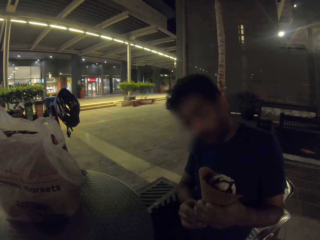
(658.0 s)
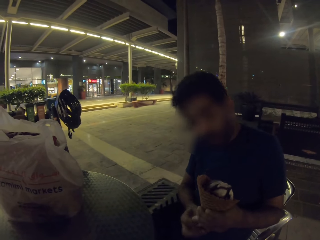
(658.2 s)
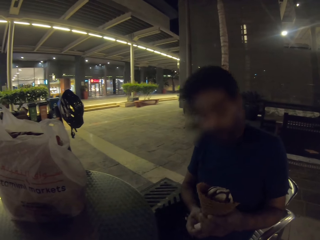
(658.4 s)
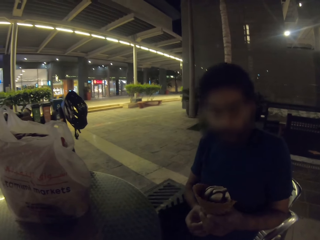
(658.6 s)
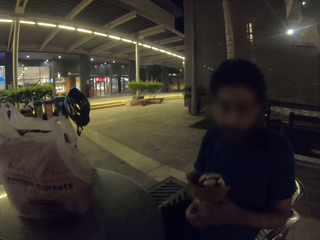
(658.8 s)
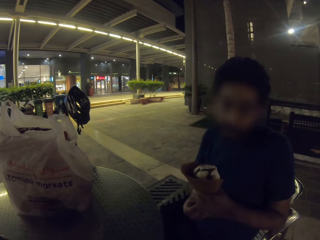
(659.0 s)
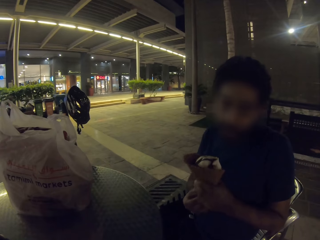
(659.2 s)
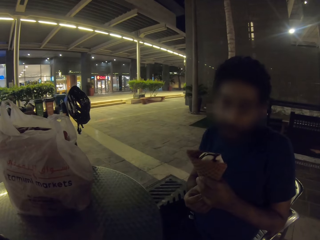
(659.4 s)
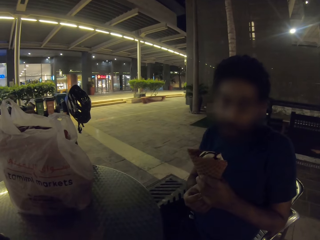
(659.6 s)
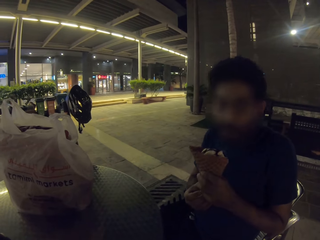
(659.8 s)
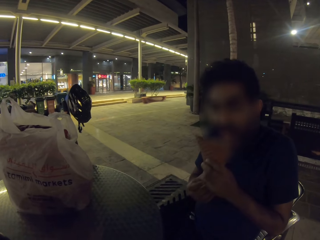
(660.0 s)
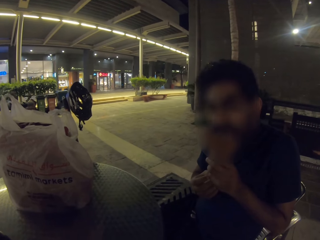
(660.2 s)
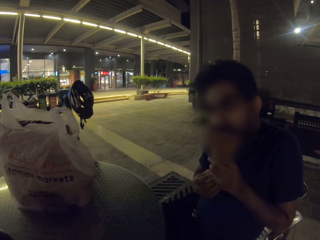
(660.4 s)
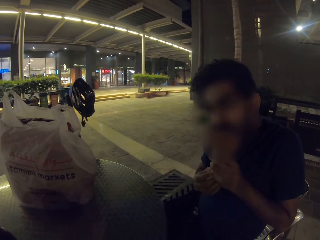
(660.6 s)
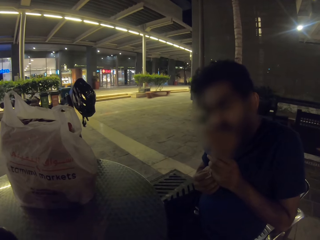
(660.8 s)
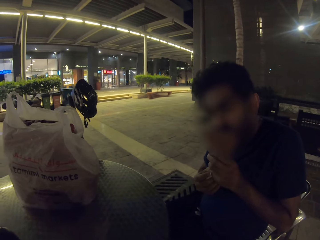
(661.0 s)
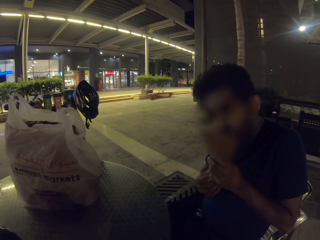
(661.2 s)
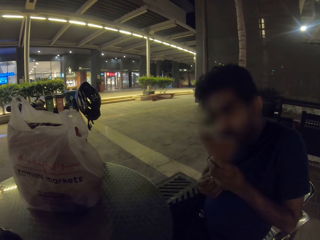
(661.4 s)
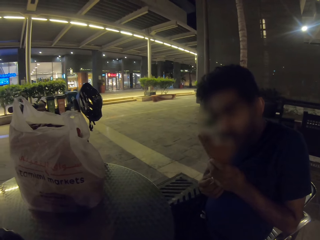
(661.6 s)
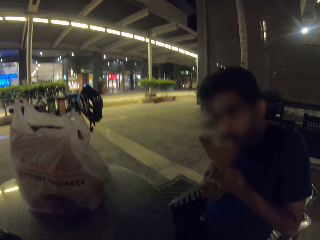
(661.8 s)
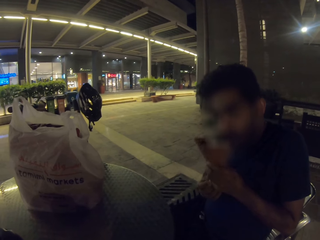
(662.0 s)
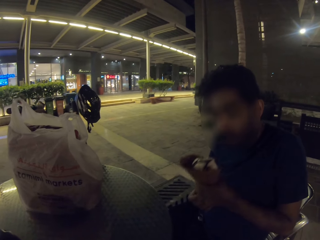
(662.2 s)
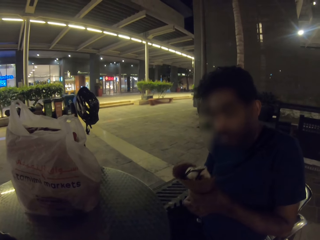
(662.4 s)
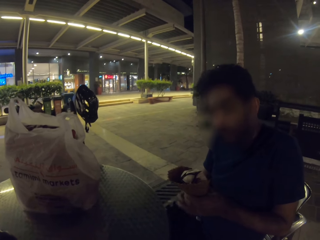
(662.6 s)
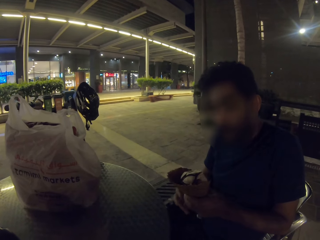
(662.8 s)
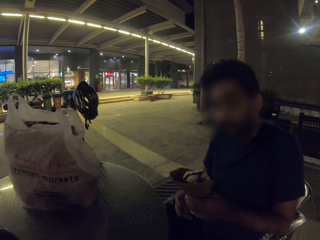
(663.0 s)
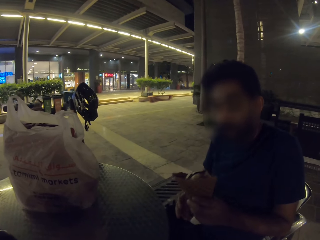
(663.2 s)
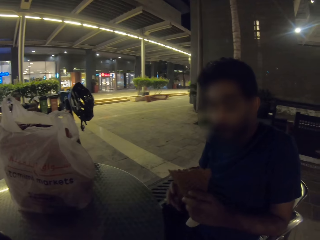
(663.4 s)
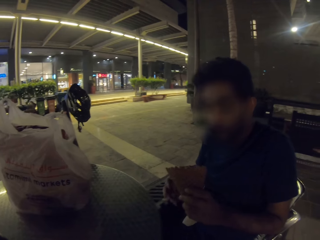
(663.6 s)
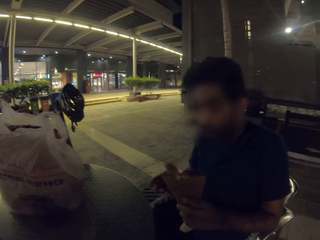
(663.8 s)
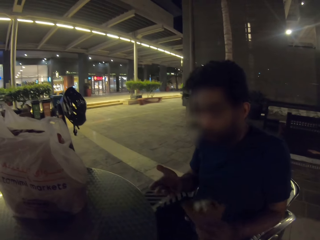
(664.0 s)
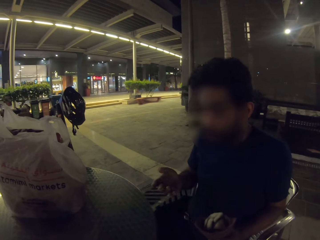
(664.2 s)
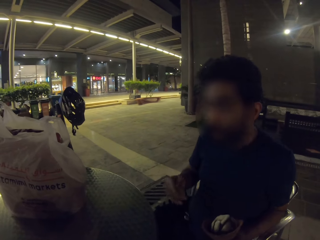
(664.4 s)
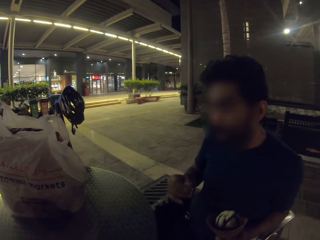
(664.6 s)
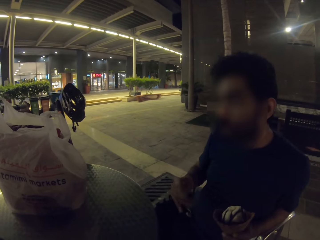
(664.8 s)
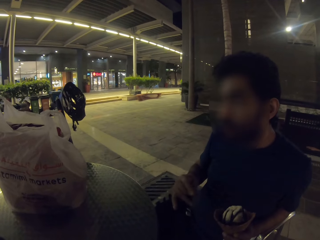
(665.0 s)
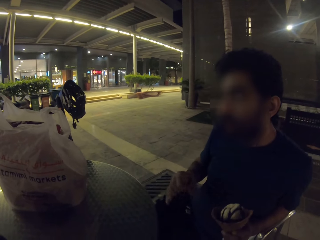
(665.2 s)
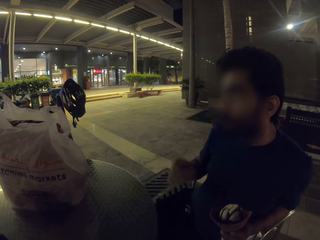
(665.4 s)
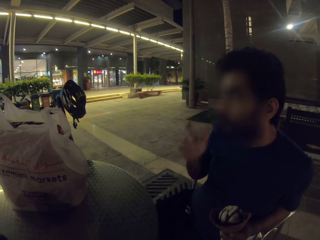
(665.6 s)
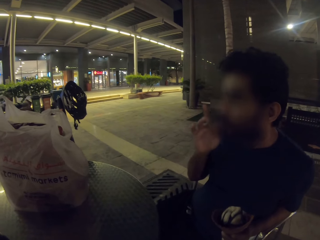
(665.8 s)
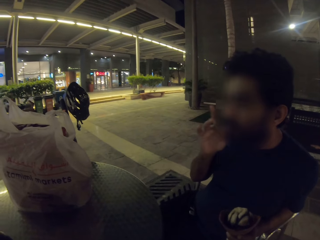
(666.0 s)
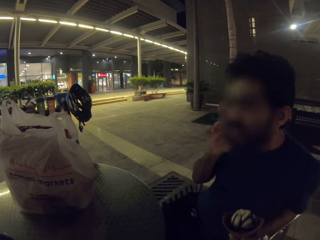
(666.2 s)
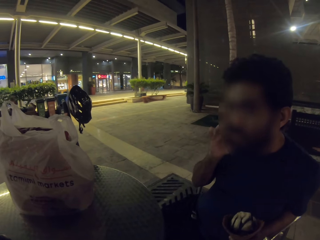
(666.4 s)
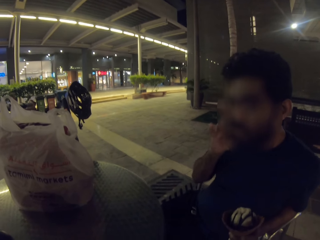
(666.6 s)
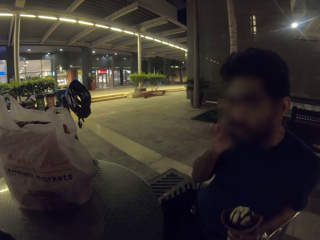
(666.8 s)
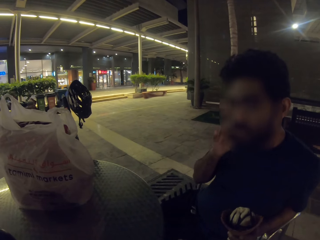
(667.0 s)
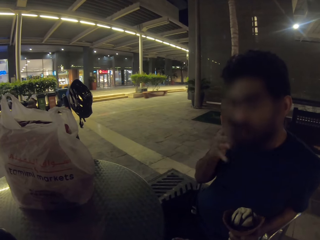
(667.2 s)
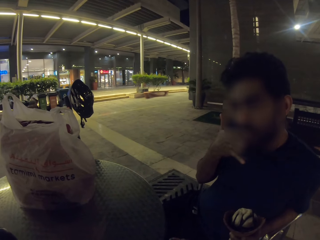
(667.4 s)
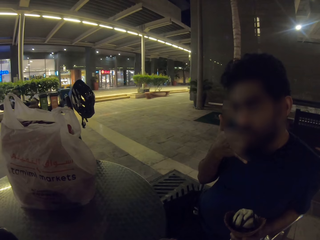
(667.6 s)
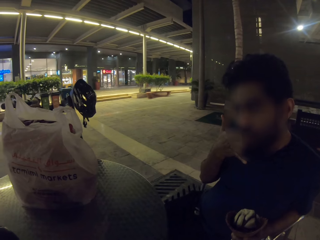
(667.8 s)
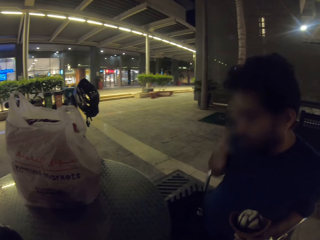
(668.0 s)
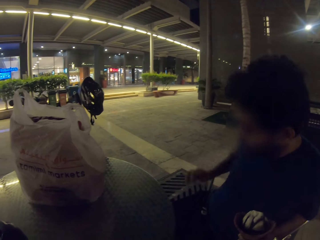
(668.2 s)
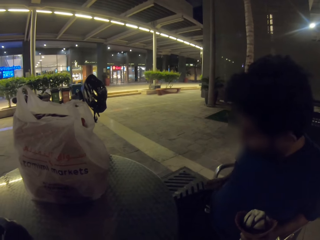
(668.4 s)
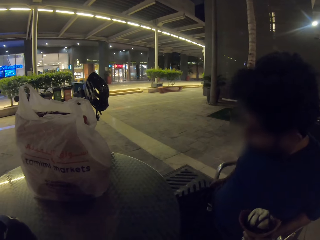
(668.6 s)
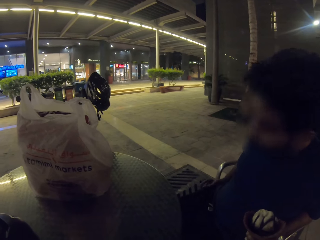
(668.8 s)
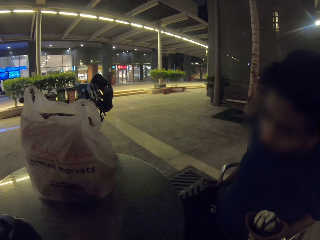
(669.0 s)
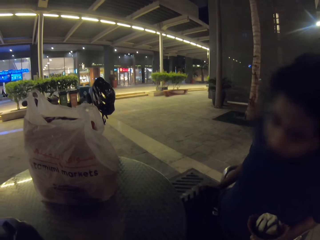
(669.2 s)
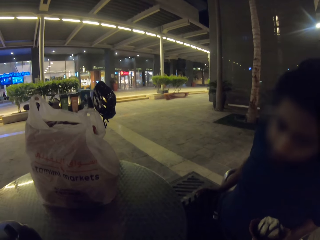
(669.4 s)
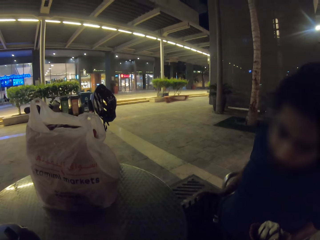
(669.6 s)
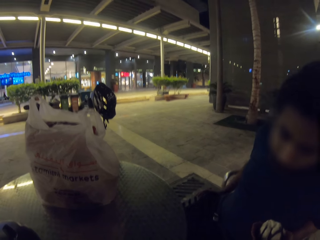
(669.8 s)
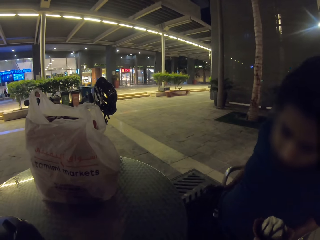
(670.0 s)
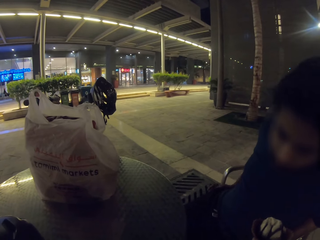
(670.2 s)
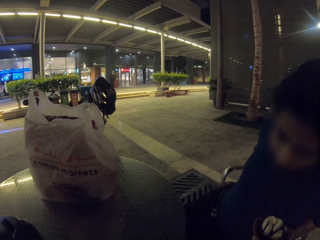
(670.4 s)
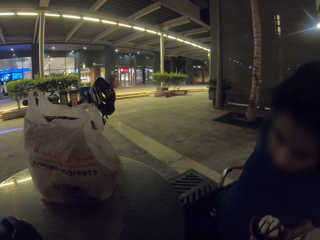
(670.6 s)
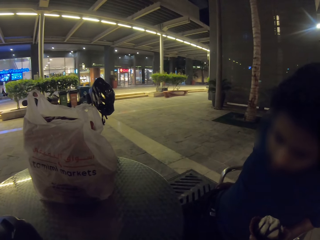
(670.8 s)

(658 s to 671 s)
A man holds the ice cream. The man licks the ice cream. The man licks his fingers. The man takes a phone. The man touches his pocket.

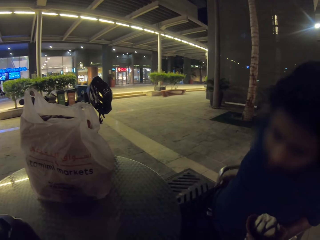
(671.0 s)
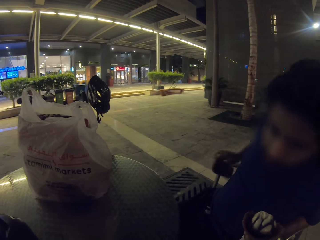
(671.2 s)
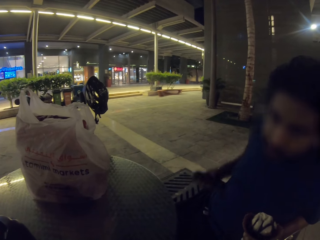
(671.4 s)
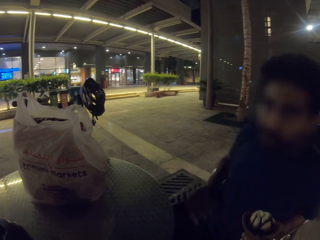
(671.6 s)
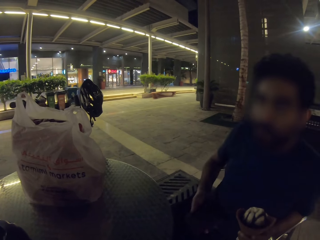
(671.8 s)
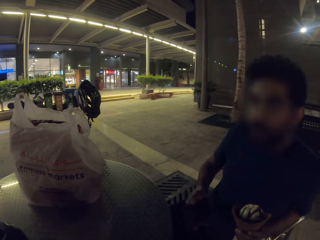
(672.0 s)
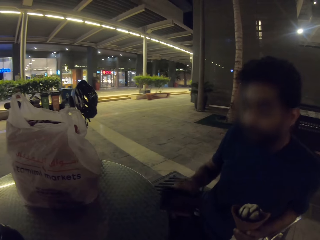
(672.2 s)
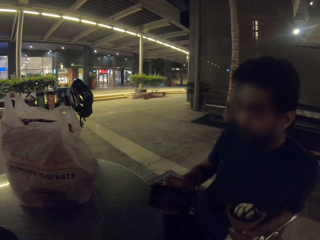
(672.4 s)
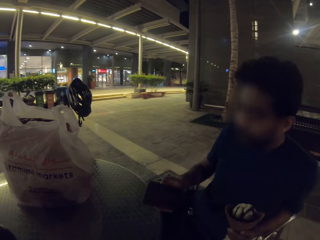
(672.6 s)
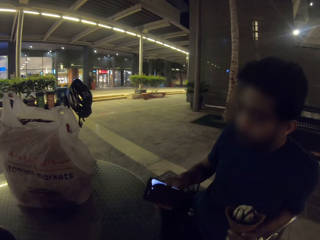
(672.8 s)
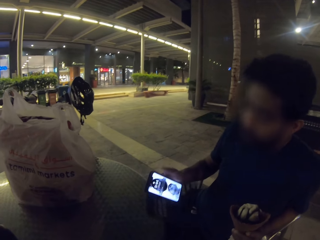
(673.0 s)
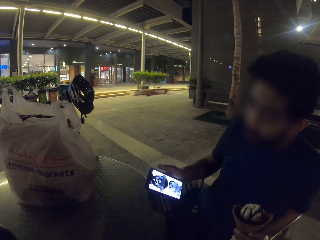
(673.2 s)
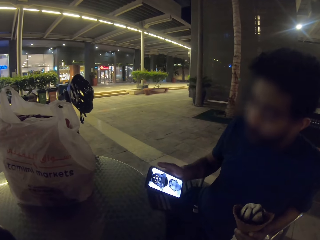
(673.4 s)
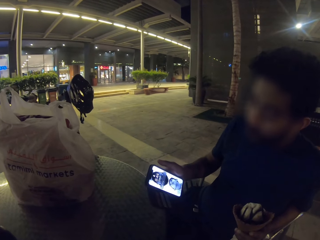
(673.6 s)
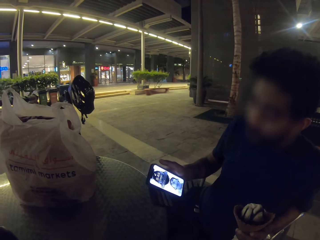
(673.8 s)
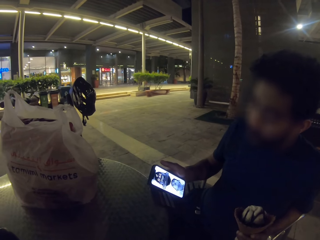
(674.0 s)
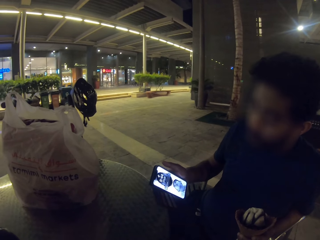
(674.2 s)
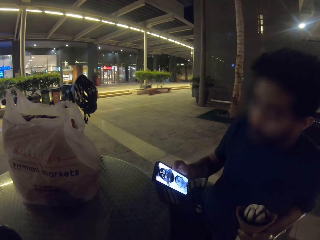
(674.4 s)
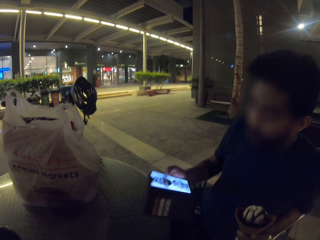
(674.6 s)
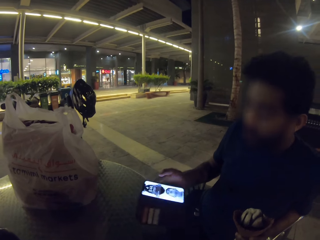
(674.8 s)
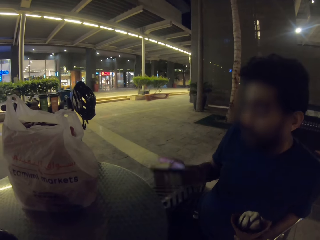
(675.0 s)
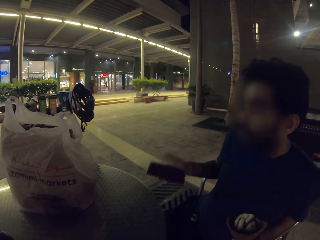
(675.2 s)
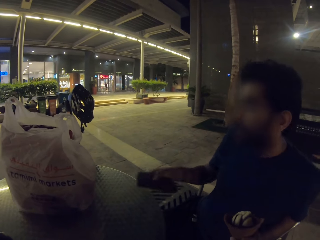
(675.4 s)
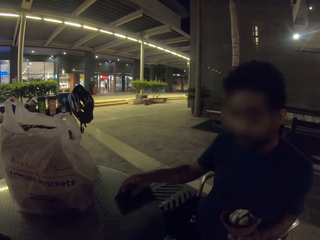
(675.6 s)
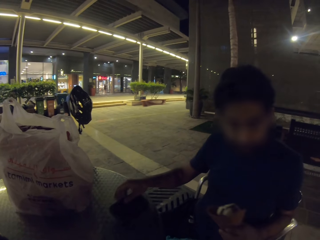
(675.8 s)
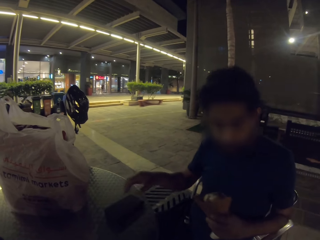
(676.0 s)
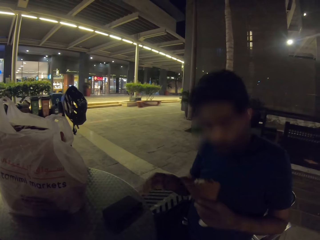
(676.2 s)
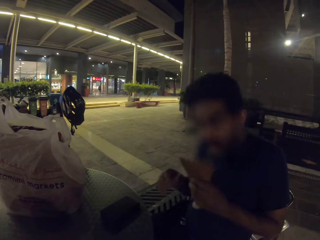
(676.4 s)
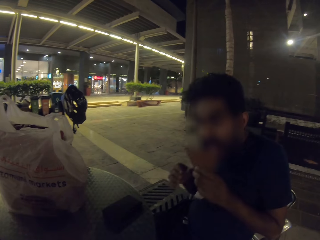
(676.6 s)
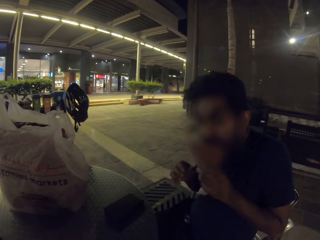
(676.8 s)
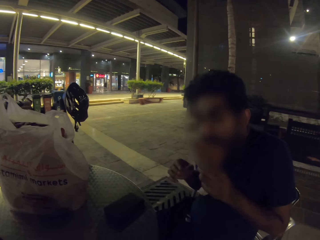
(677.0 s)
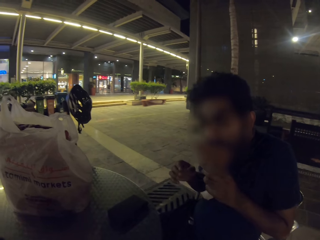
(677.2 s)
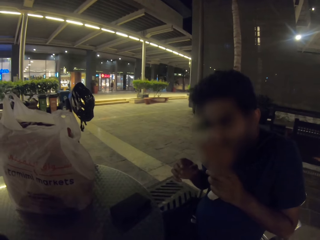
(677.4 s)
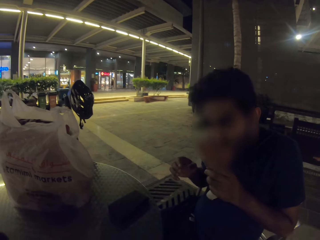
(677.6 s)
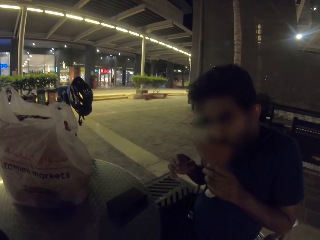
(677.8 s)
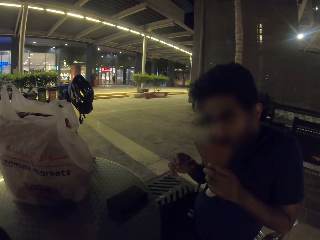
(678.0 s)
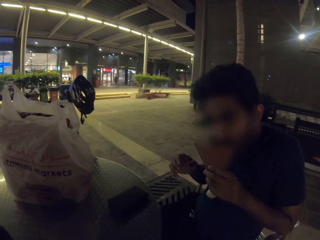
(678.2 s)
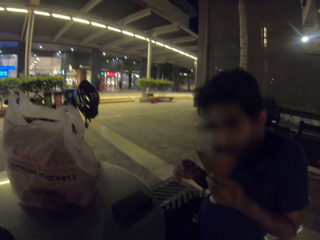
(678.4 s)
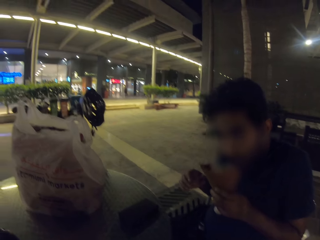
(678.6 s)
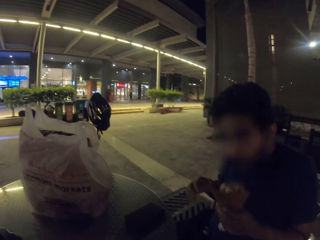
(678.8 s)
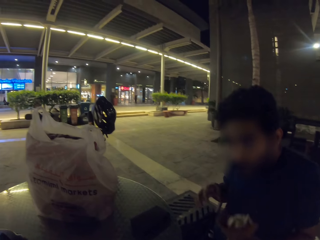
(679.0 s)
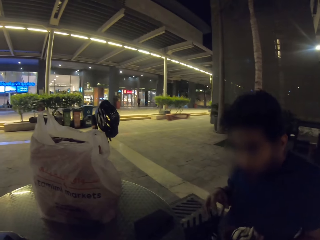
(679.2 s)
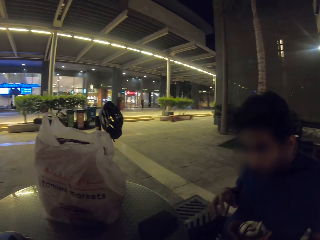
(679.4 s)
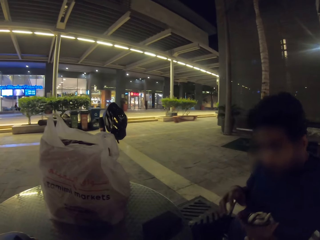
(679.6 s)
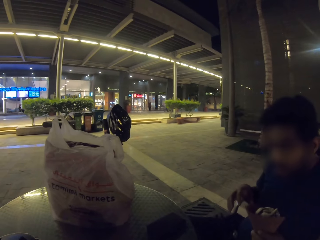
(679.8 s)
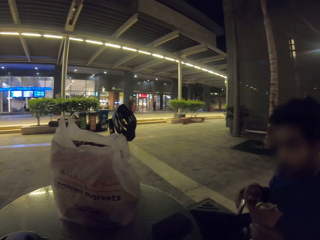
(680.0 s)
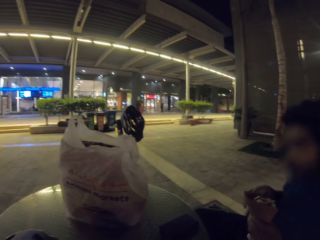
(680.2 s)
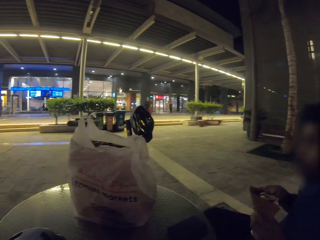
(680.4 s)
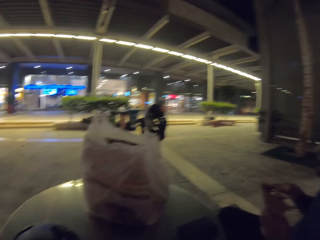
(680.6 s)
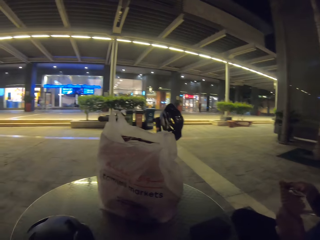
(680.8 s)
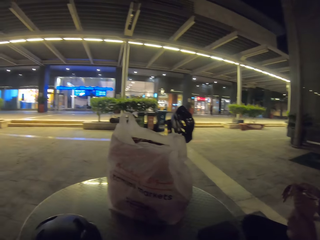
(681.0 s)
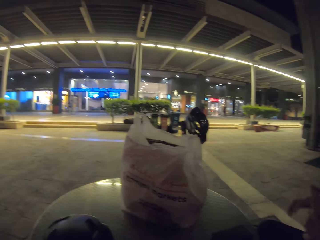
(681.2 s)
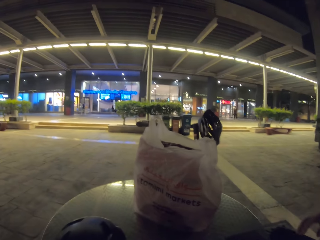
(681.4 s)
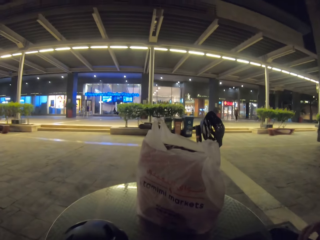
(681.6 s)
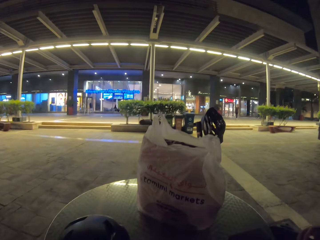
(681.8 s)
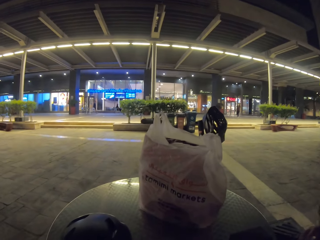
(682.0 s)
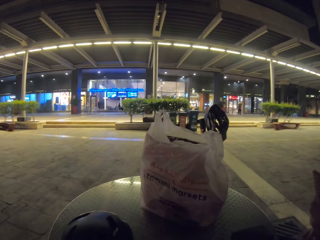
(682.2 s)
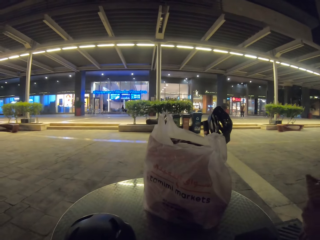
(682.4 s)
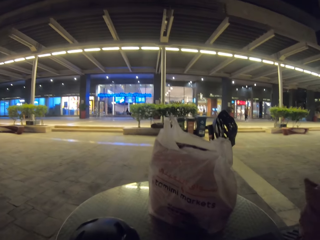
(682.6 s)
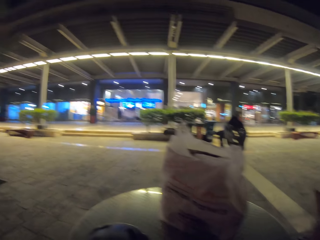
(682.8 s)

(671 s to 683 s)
A man removes the phone from his pocket. The man uses the phone, holds the phone, and looks at his phone. The man puts the phone on a table. The man licks the ice cream. The camera wearer looks at the ice cream store.
